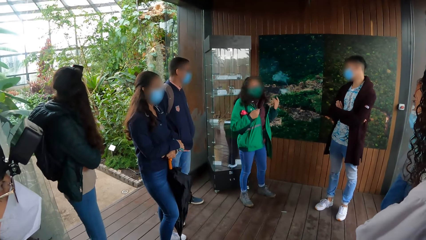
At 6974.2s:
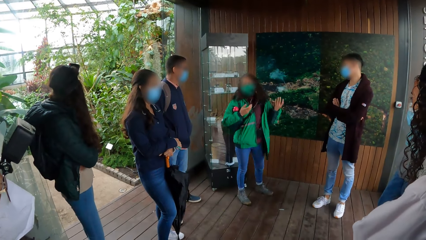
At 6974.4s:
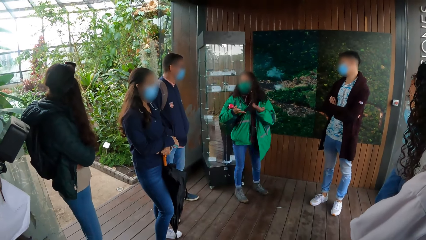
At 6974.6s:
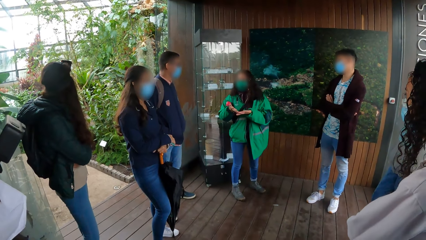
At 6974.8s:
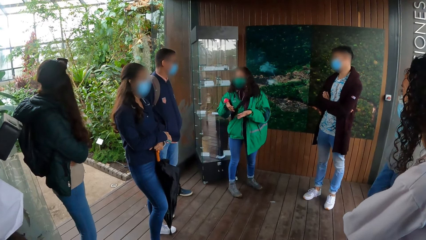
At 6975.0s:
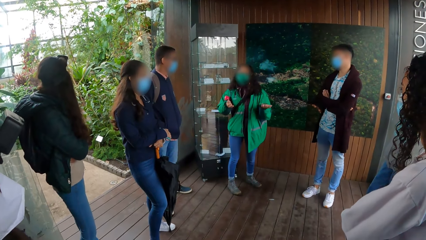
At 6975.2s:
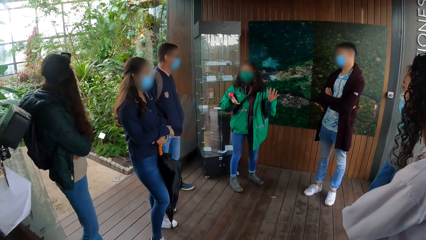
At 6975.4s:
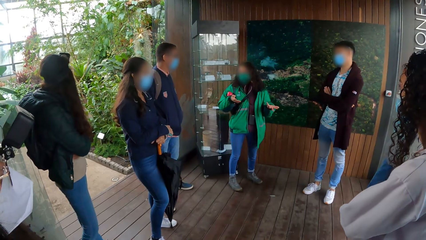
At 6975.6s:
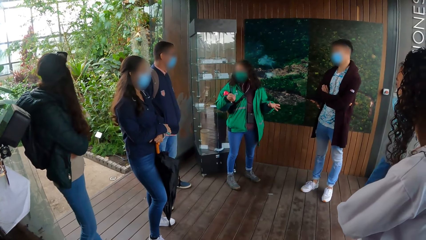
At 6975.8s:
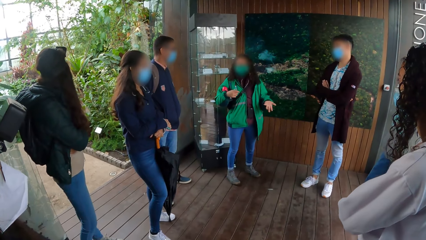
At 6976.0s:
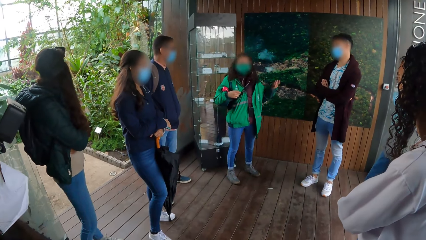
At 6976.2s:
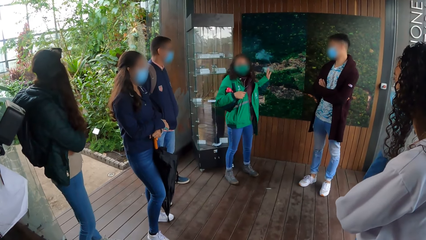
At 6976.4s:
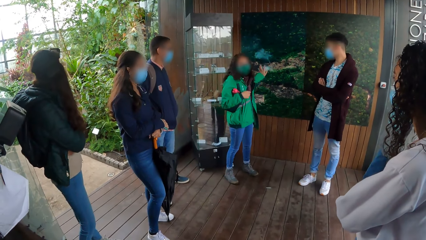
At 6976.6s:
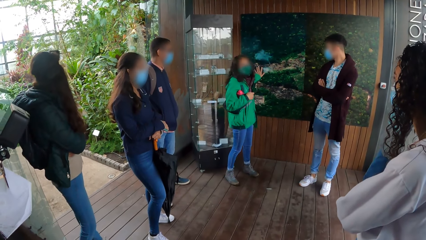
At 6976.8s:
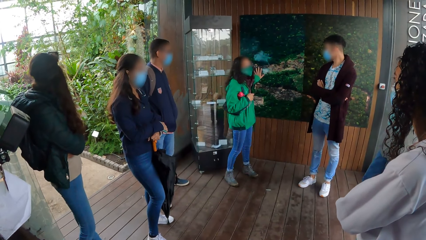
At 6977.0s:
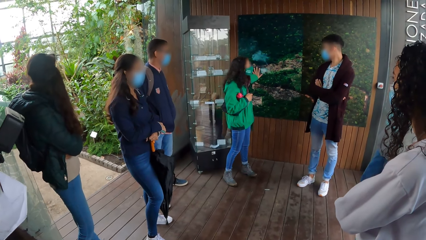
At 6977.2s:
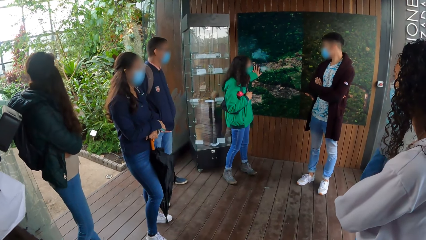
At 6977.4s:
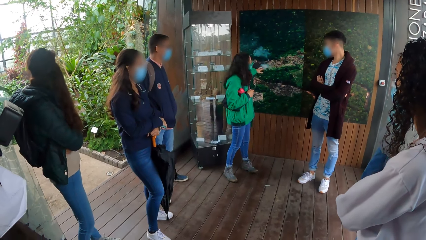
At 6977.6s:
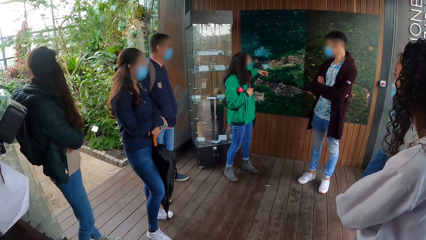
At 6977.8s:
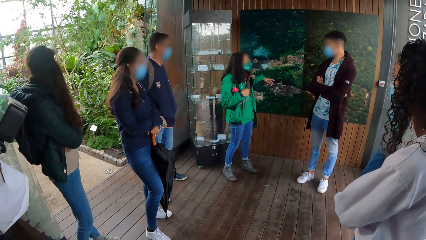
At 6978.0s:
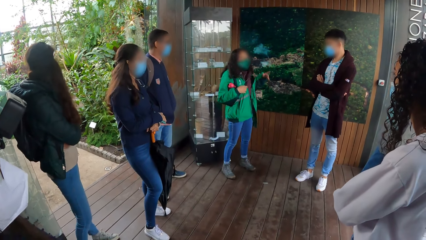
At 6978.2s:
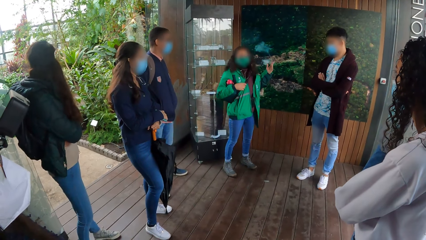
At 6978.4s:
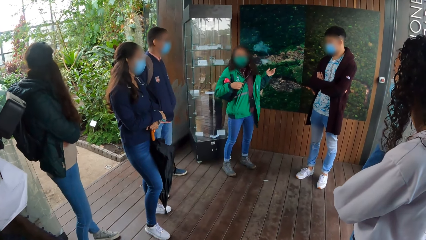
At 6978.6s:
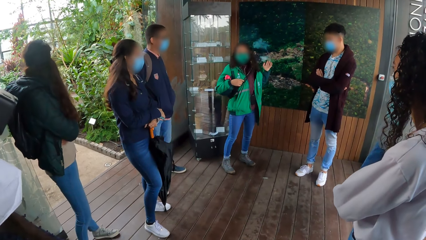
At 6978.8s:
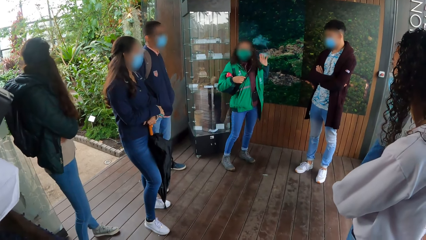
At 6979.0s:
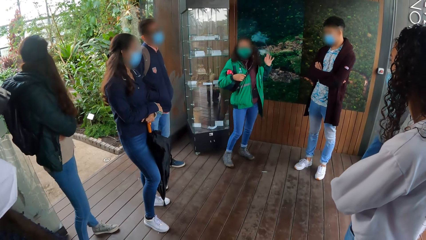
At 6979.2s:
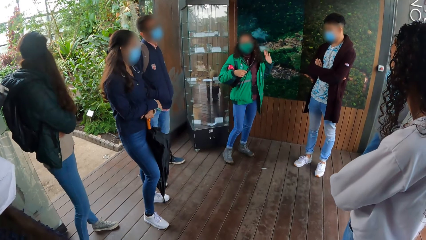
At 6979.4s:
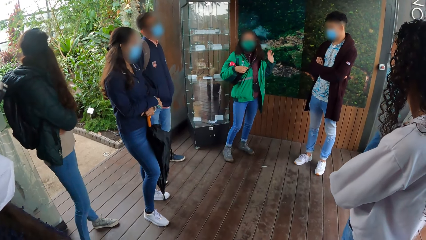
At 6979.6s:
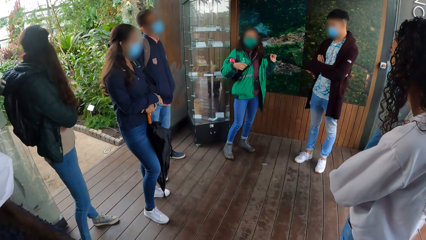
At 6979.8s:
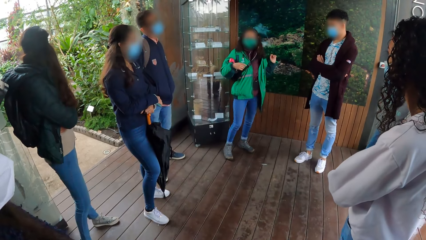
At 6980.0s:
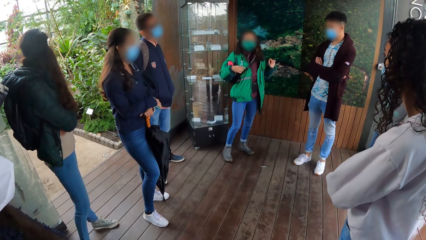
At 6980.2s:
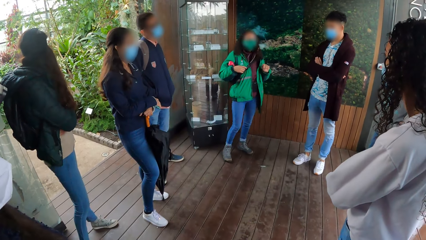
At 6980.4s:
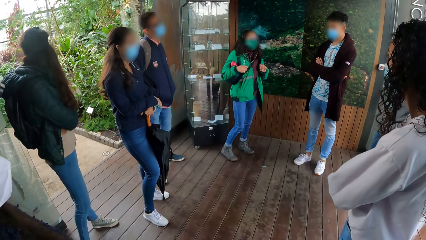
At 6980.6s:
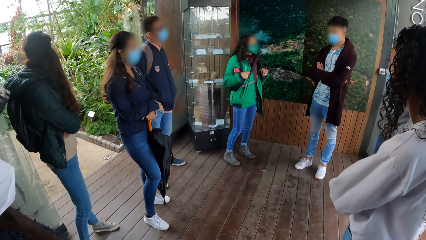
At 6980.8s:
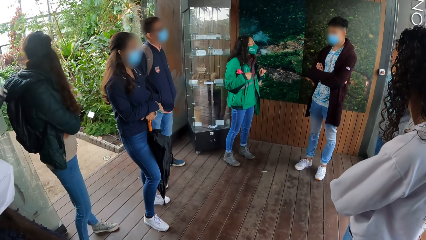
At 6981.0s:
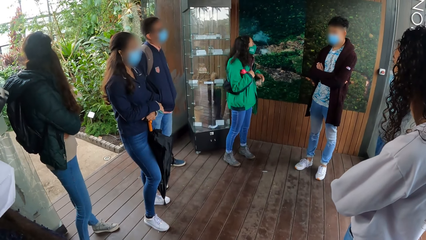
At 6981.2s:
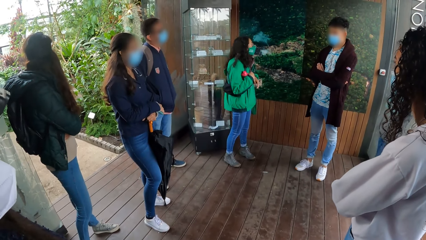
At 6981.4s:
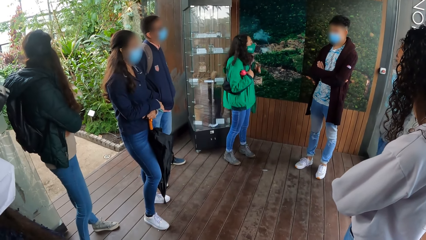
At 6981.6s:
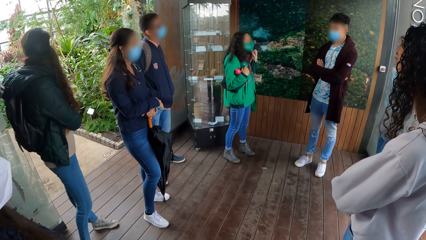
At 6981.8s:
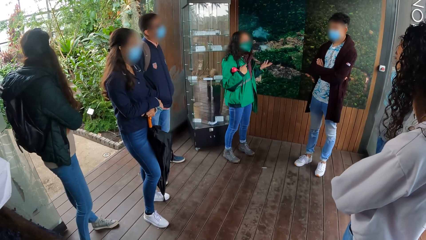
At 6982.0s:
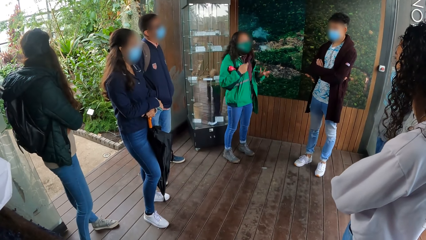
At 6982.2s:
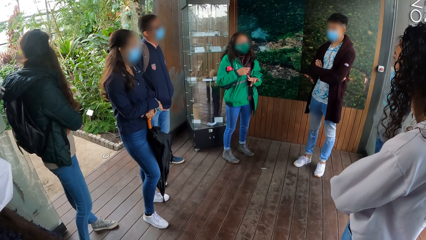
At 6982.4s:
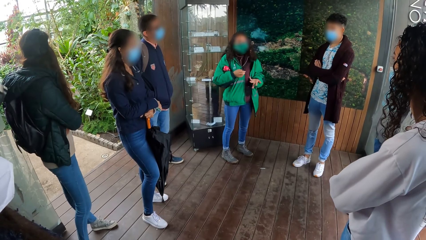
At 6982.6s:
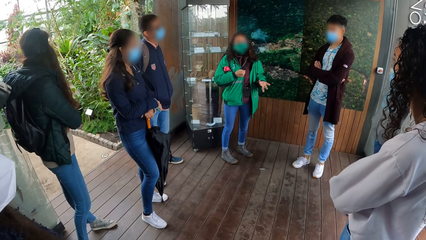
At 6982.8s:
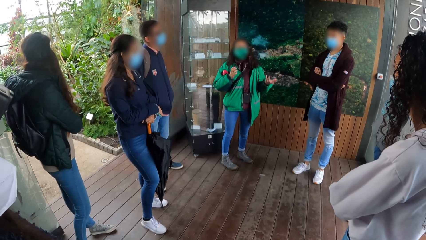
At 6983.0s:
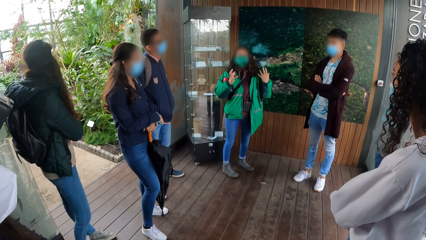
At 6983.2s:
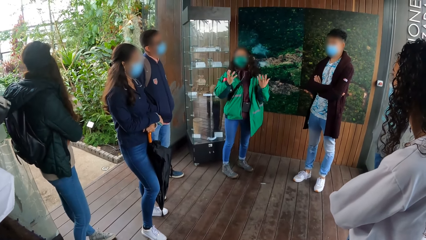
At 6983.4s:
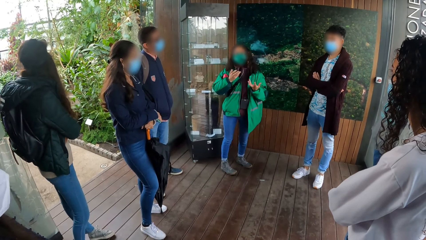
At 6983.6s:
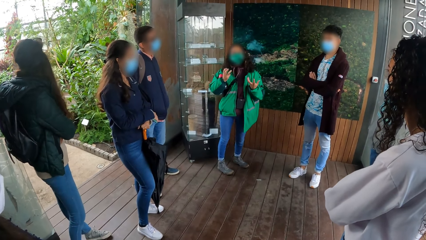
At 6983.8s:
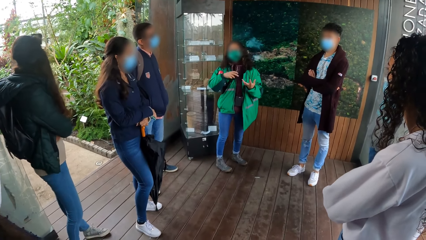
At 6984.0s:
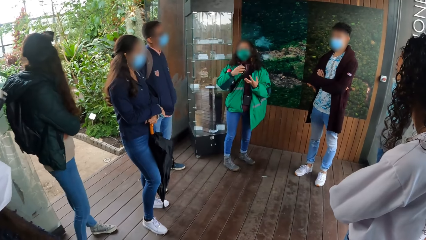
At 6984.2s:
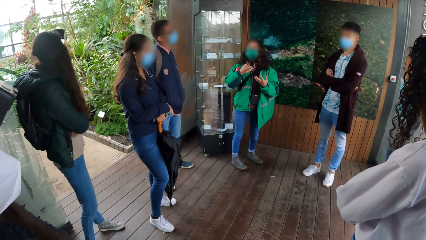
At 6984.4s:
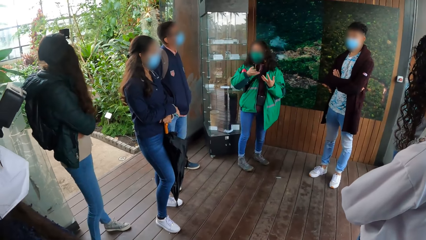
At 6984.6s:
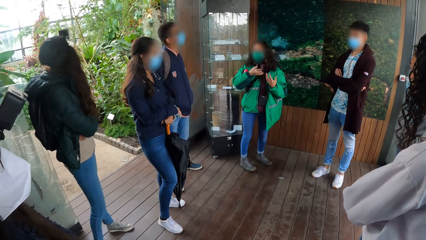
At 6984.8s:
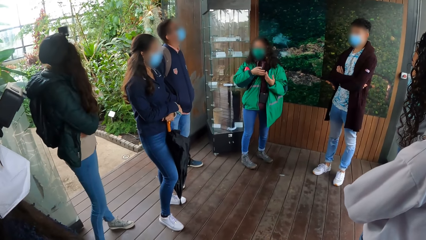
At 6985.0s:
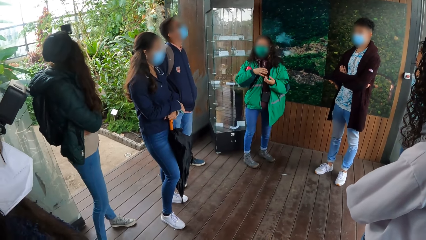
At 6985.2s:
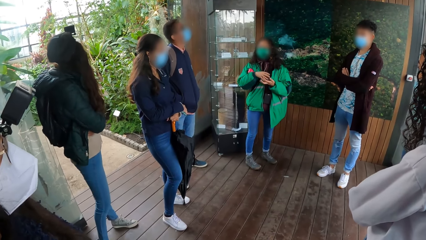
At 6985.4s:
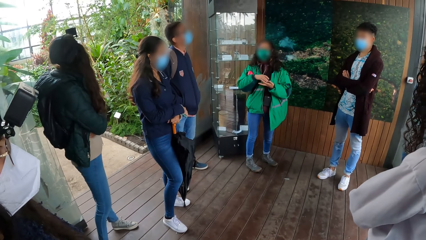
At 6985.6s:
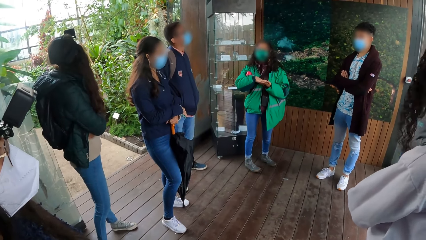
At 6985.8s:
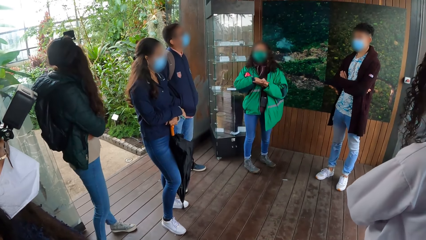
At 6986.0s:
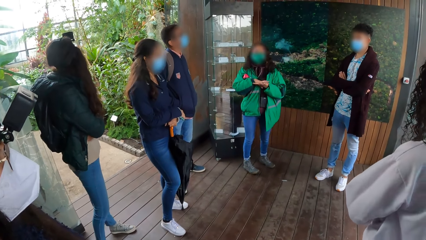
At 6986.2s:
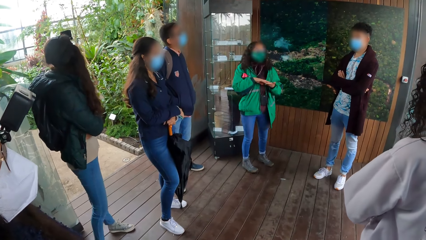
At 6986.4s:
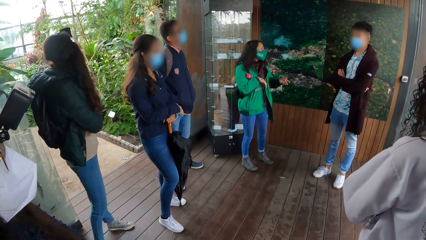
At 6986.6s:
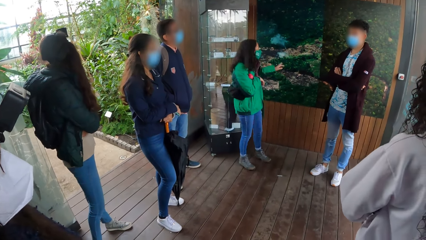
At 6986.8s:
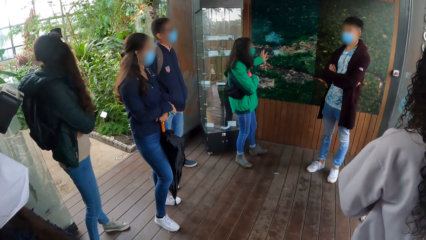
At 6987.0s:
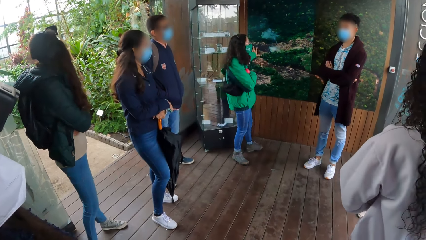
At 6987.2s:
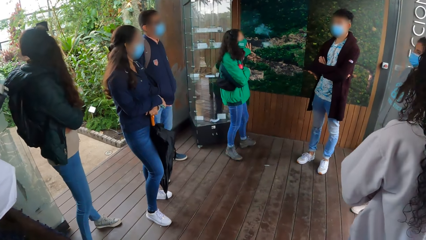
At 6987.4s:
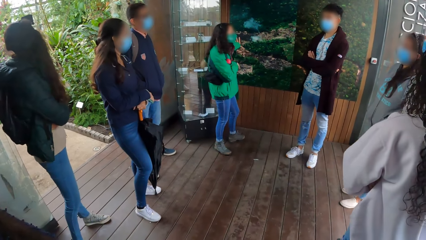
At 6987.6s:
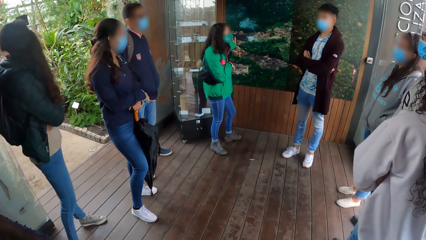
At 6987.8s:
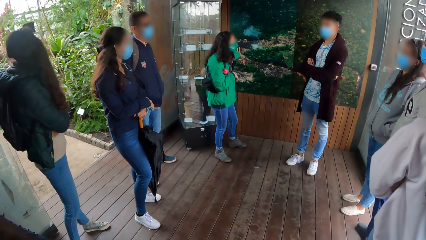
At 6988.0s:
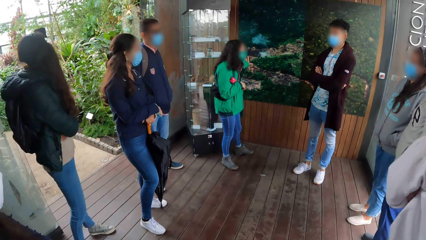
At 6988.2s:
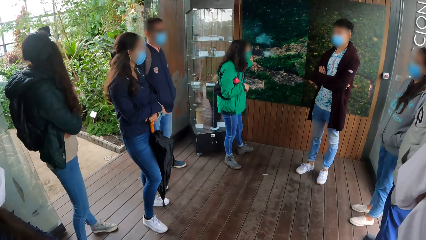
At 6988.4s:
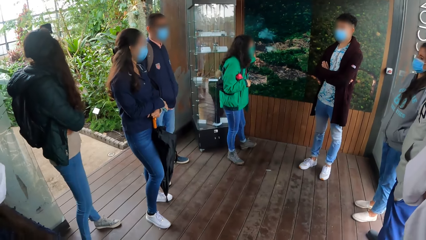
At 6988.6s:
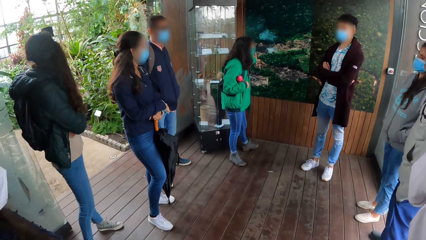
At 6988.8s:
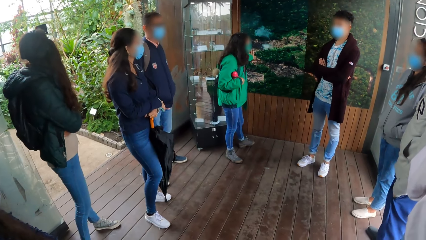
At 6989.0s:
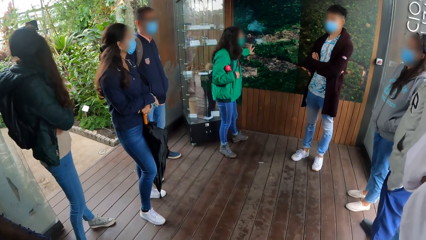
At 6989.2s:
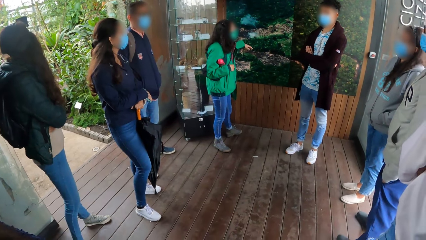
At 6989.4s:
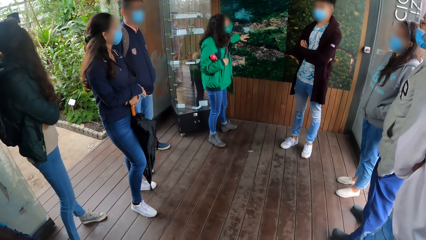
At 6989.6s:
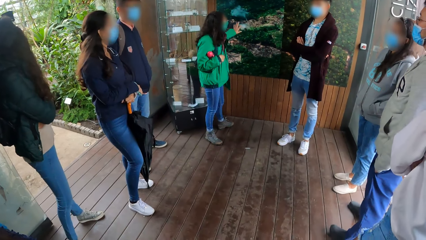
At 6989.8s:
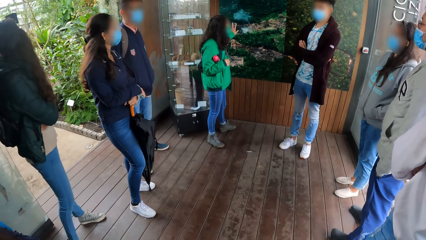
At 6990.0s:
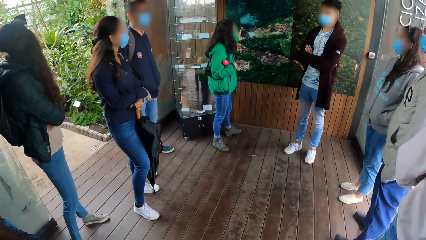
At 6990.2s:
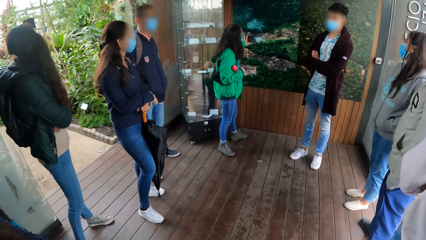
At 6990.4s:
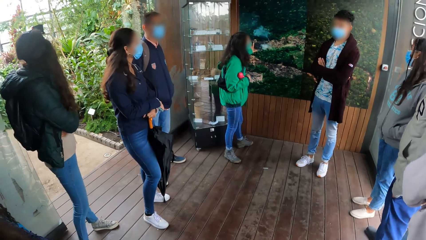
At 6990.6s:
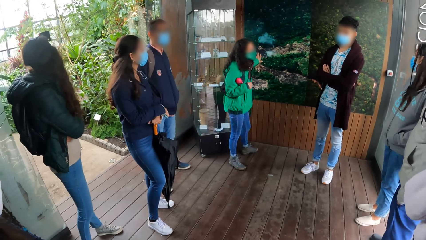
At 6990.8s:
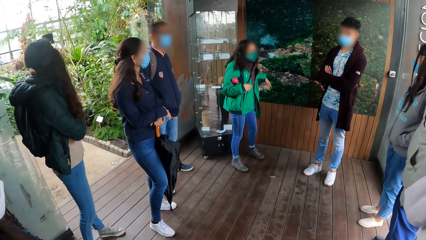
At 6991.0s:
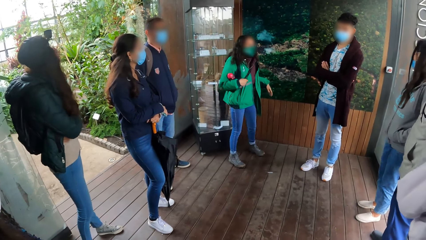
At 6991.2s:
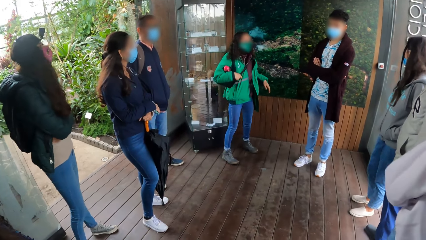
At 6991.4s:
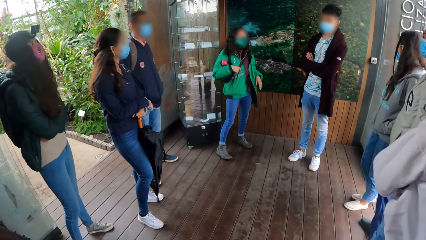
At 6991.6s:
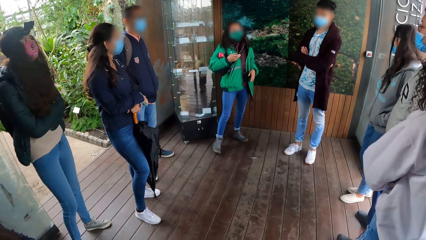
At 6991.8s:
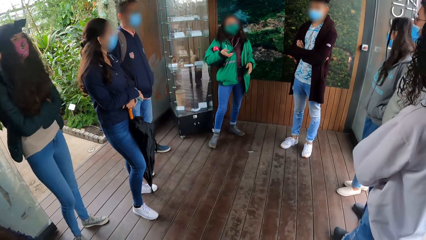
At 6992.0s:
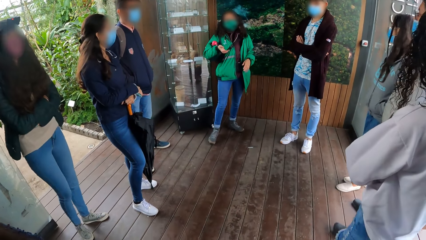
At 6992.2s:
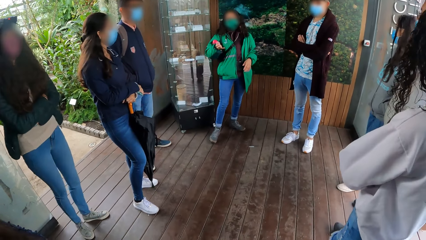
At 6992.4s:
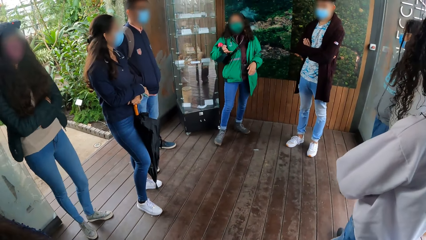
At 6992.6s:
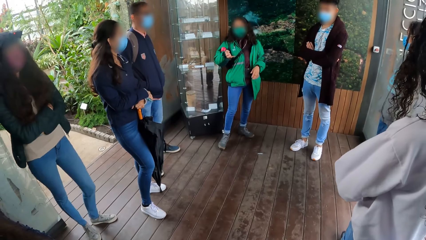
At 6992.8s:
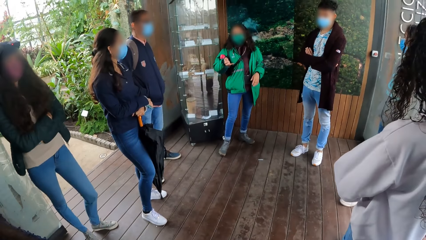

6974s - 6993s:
The woman touches the wall painting with her left hand. The woman takes her left hand off the wall painting. The woman touches the wall painting with her left hand. The woman takes her left hand off the wall painting. The woman touches the wall painting with her left hand. The woman takes her left hand off the wall painting.
